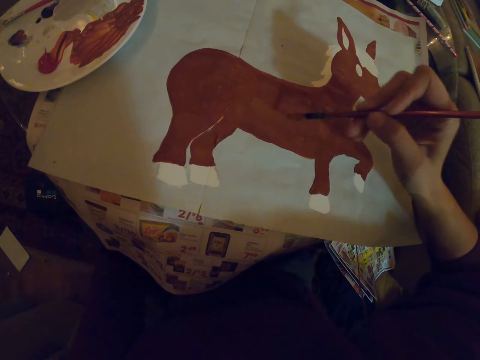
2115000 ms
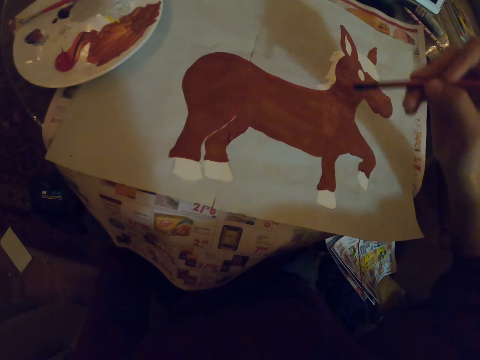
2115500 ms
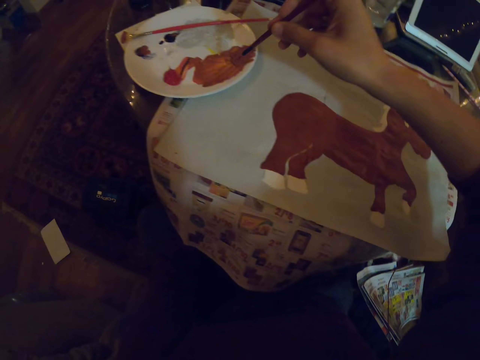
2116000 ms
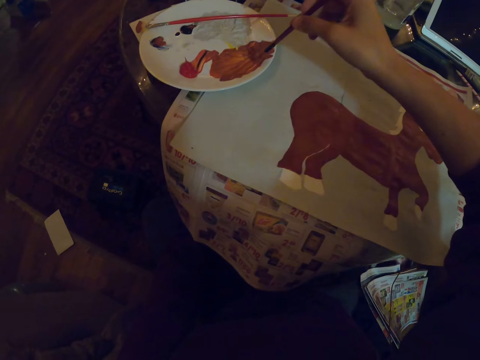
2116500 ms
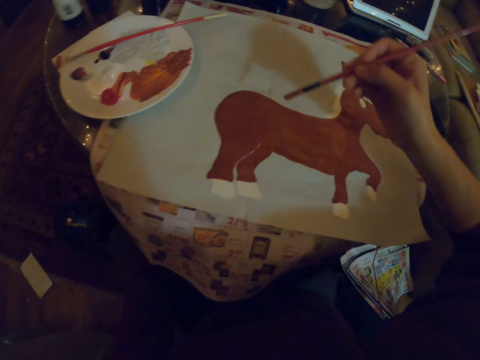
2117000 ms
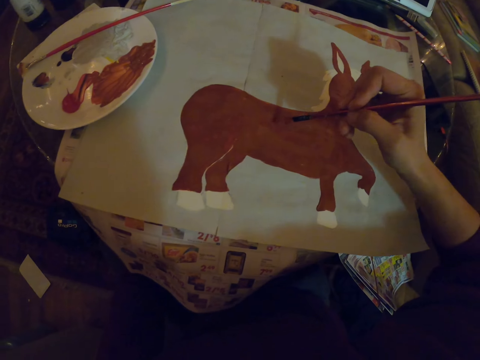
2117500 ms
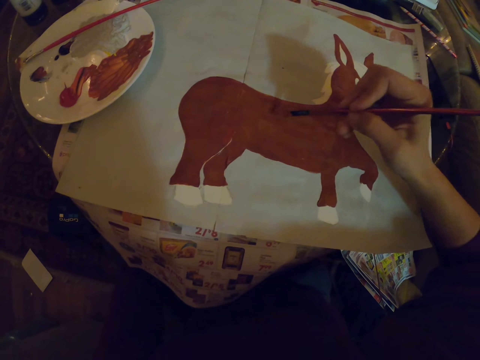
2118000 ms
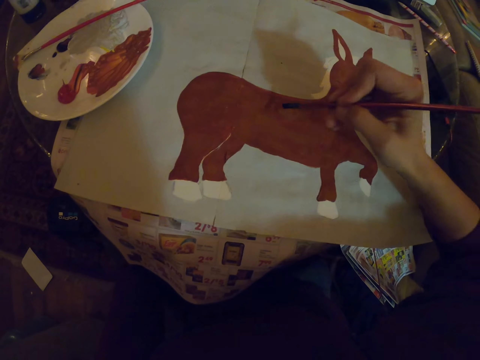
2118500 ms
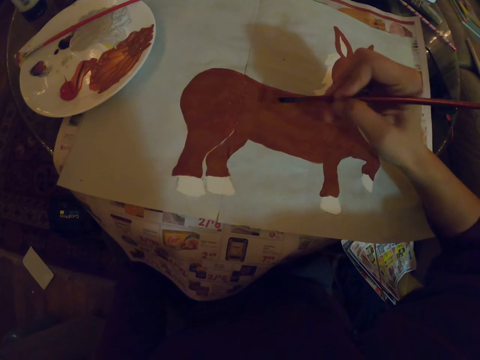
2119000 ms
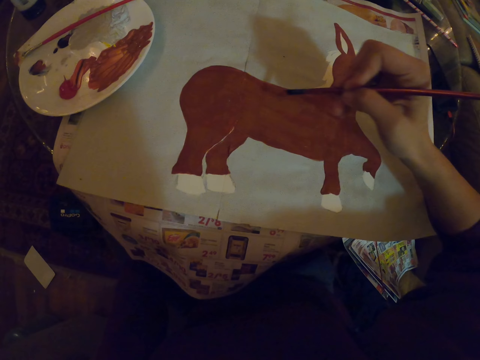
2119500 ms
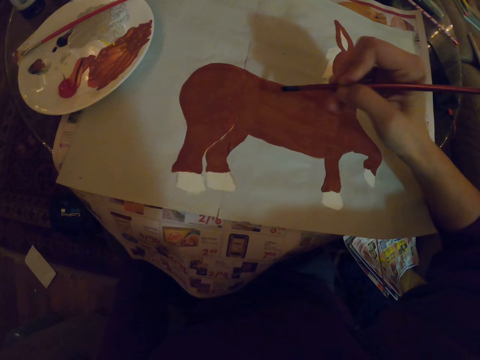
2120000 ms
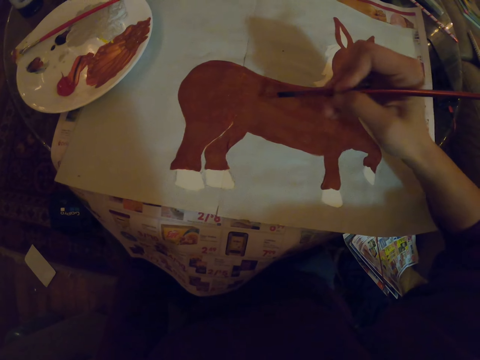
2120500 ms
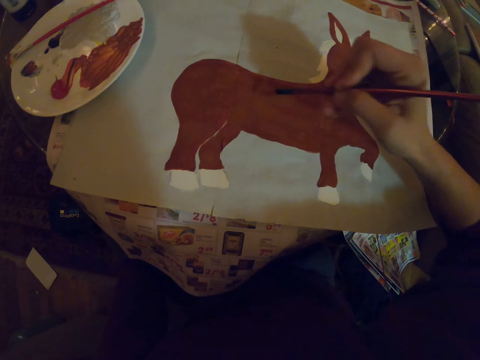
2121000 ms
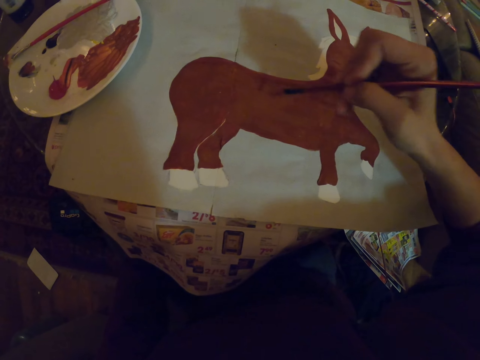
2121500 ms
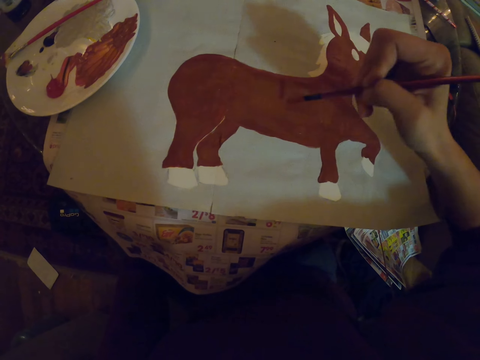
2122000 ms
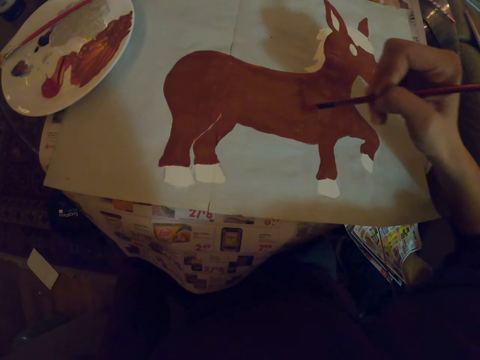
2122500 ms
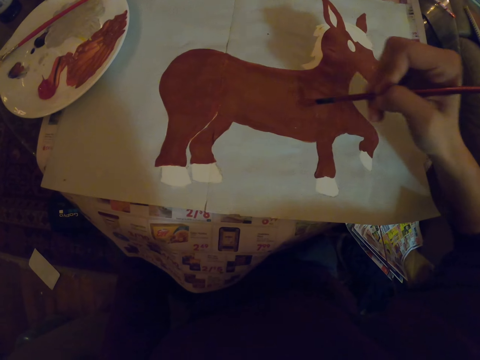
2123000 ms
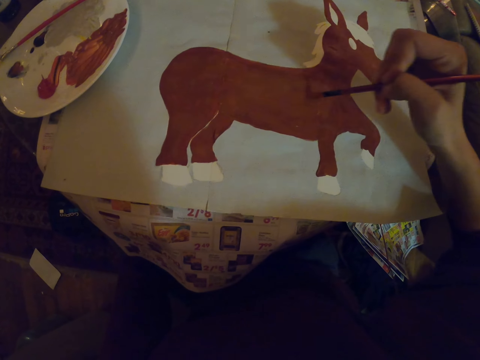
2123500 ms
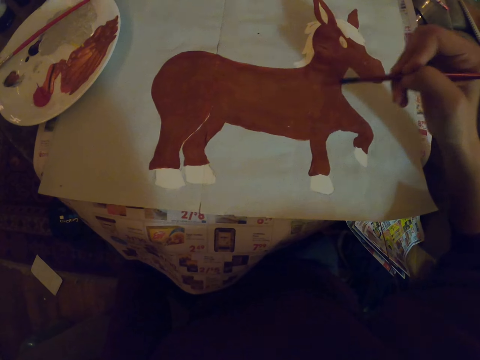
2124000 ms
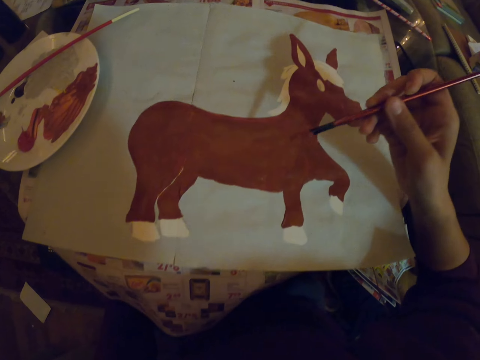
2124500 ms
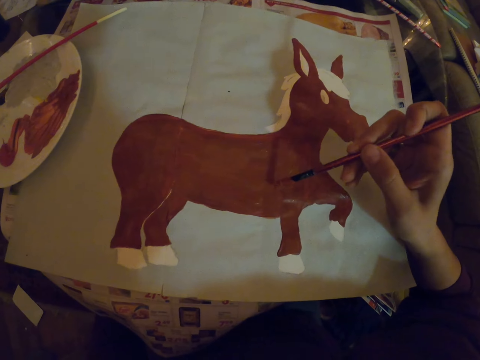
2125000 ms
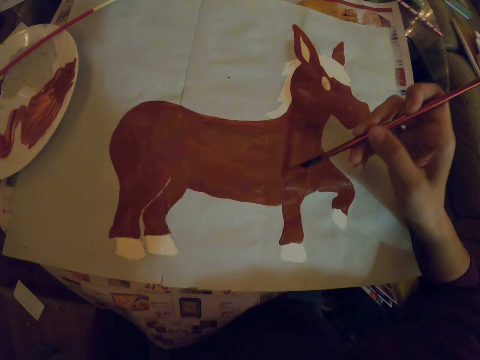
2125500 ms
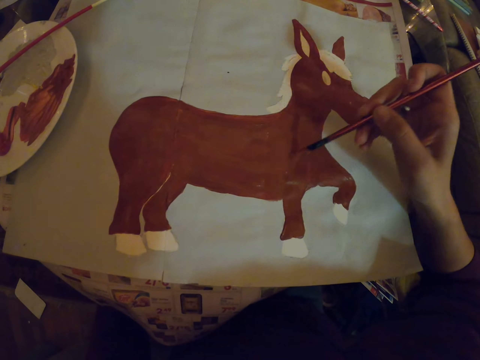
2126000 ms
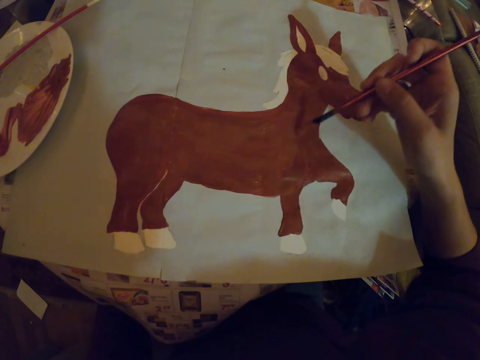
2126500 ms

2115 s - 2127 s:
The camera wearer dips an art brush in the paint. They repaint a sketch with the art brush on a paper.

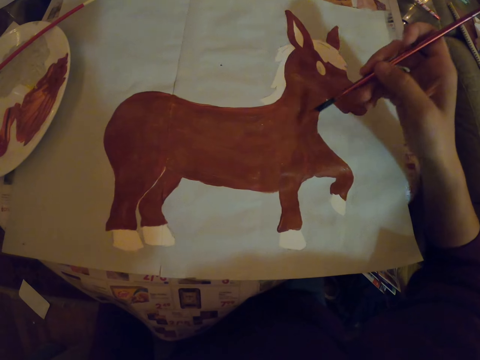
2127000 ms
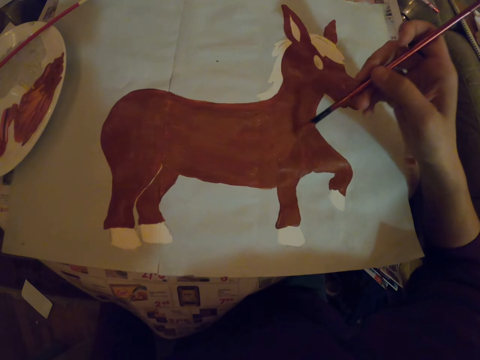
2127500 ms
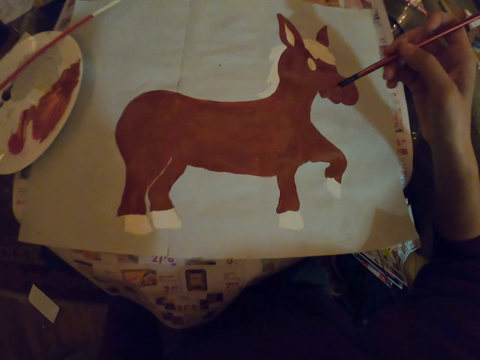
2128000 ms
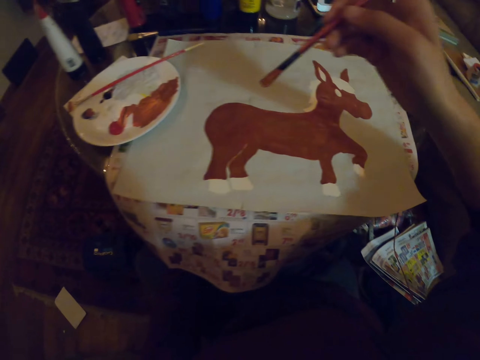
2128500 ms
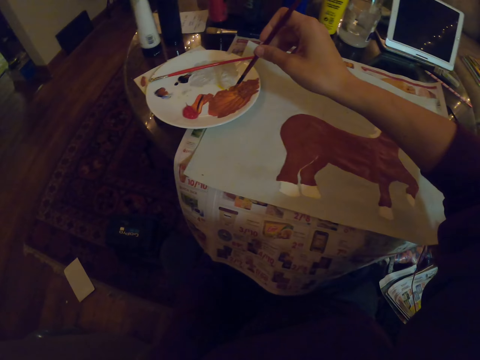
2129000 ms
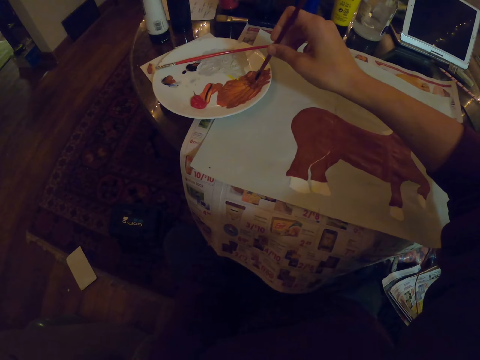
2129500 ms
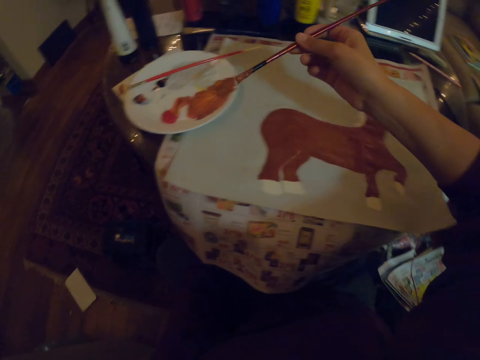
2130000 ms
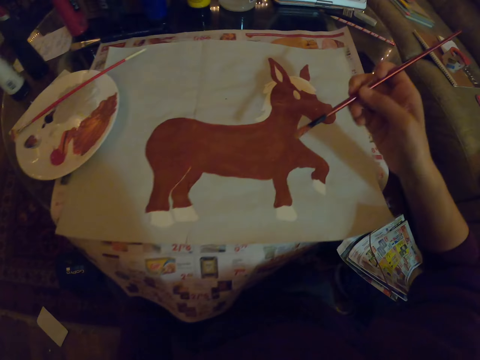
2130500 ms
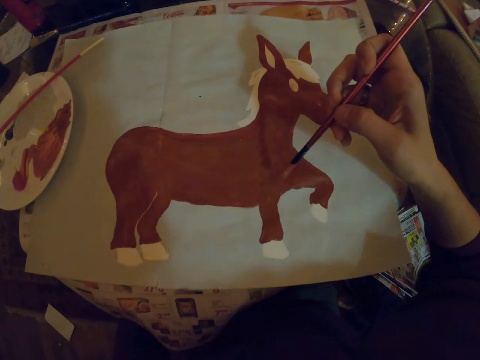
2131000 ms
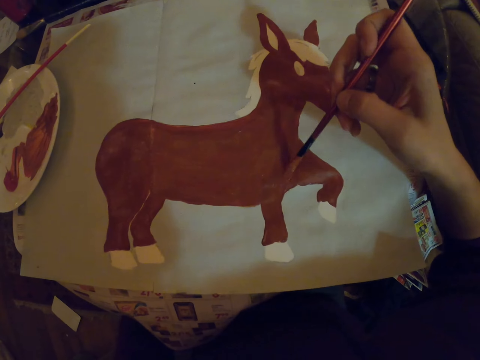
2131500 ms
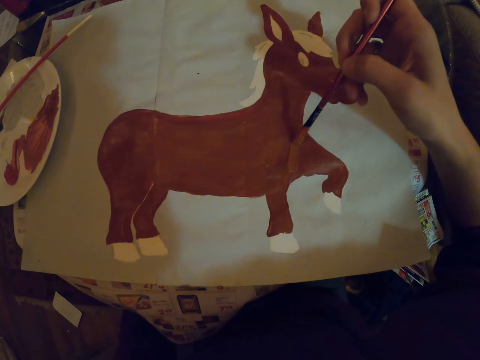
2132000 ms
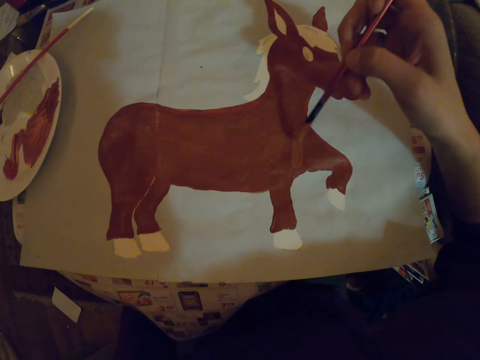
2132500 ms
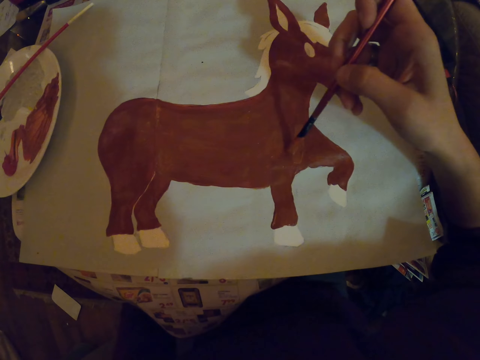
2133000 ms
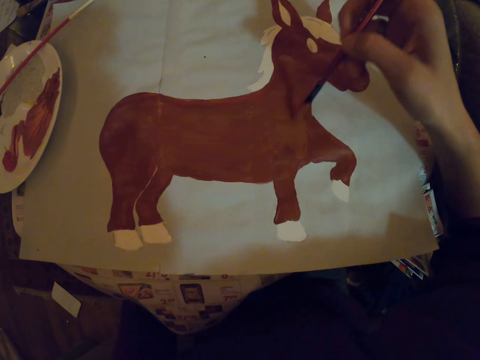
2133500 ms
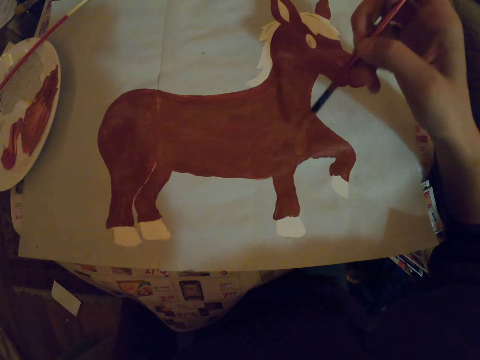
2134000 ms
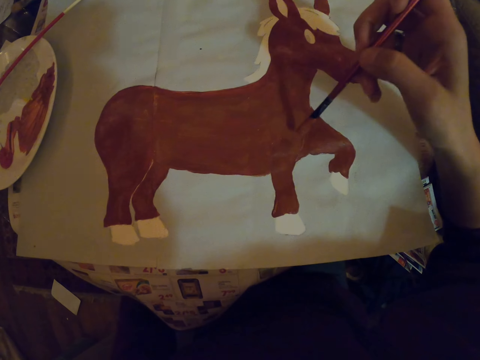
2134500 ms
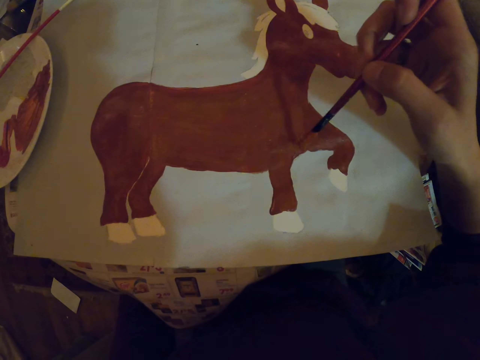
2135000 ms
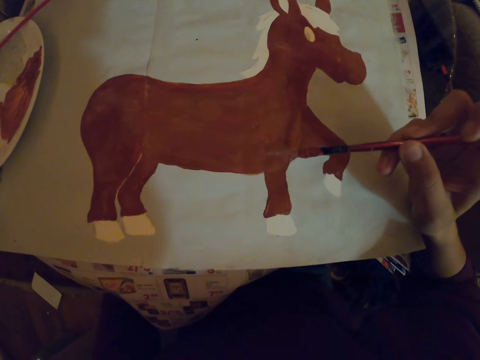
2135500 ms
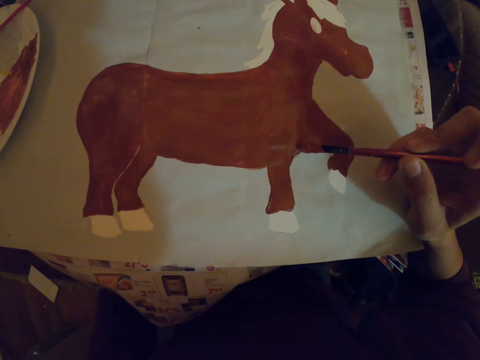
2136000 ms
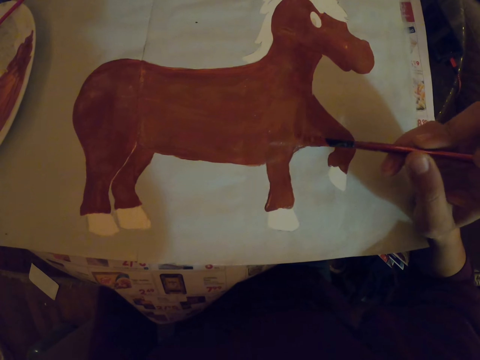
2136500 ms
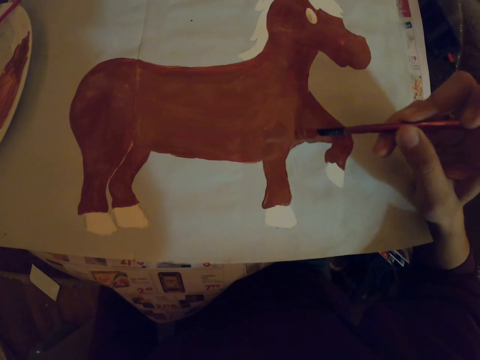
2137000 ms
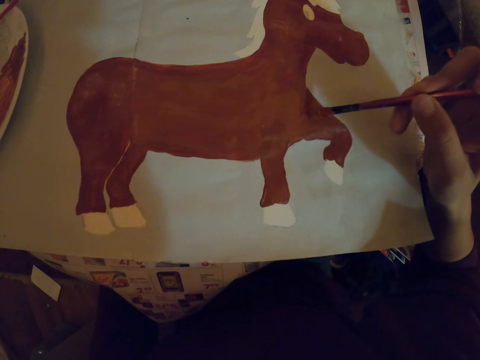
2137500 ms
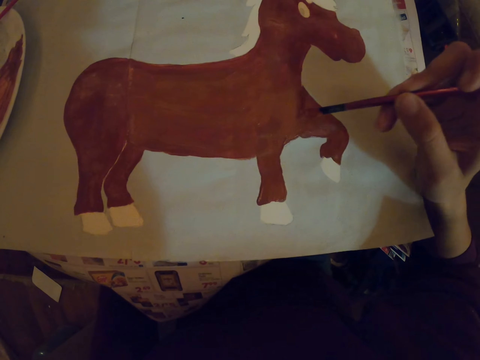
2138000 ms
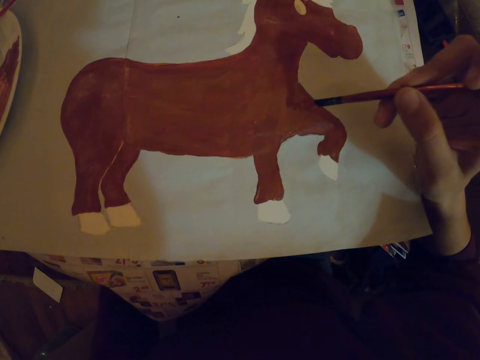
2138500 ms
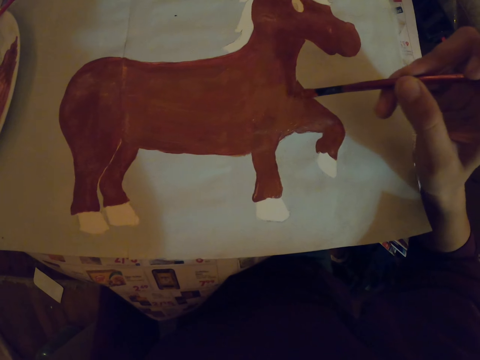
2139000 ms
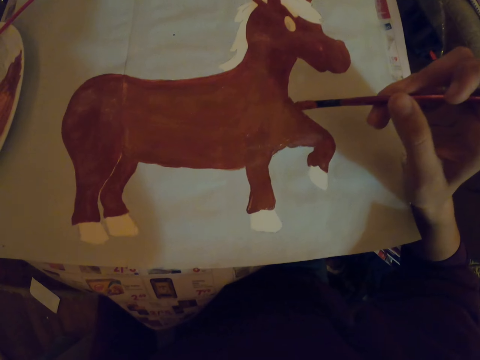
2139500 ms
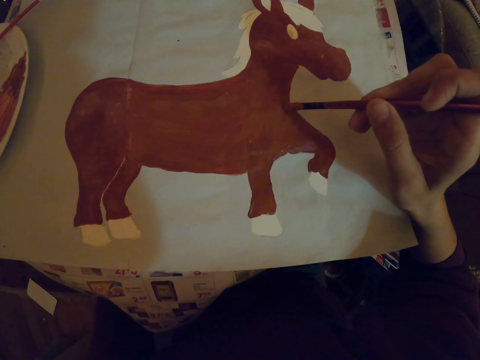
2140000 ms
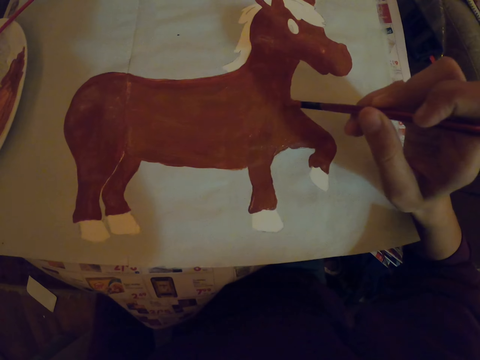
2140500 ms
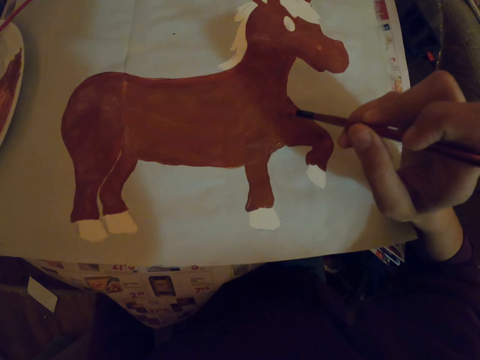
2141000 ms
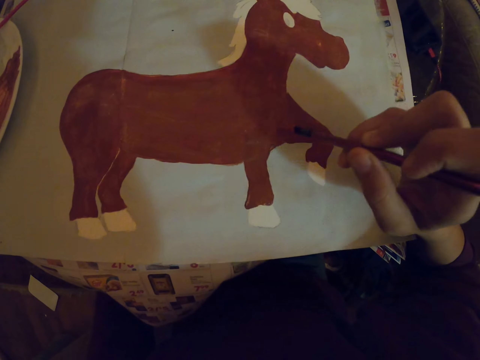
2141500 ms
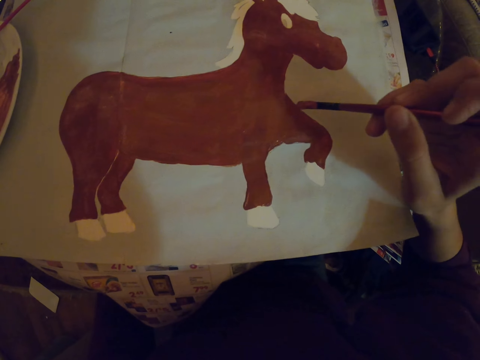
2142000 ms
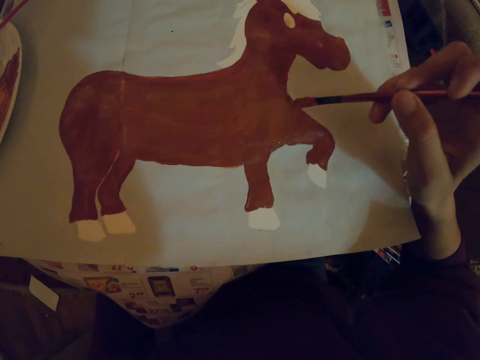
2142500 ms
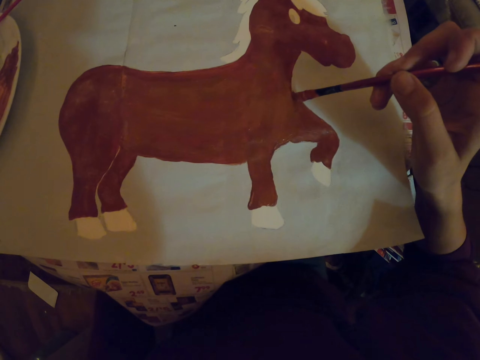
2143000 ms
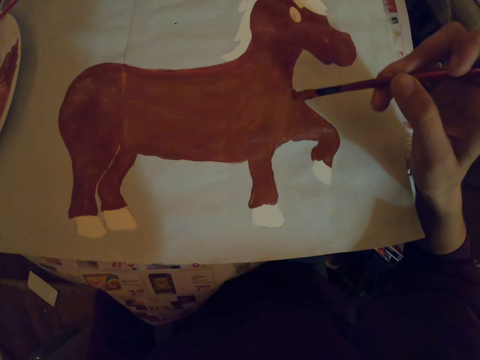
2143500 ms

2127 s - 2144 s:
The camera wearer dips an art brush in the paint. They repaint a sketch with the art brush on a paper.
